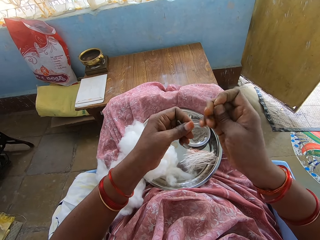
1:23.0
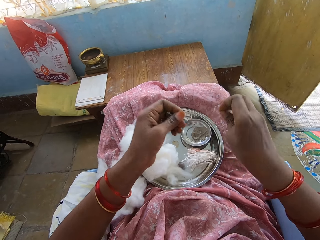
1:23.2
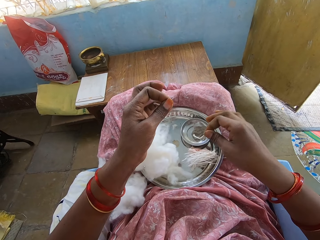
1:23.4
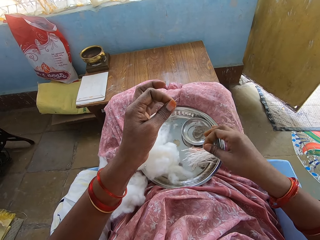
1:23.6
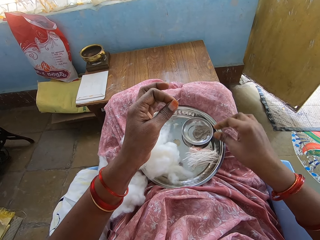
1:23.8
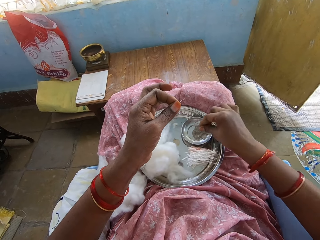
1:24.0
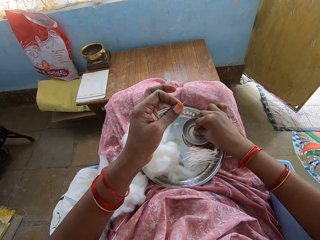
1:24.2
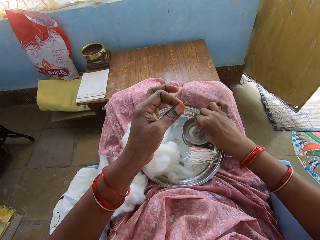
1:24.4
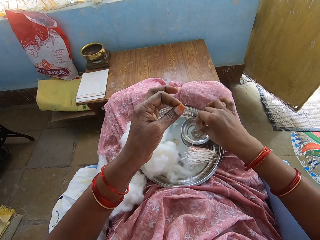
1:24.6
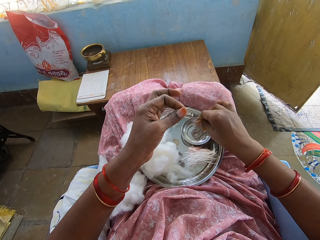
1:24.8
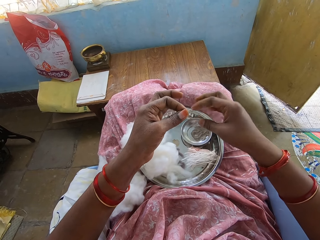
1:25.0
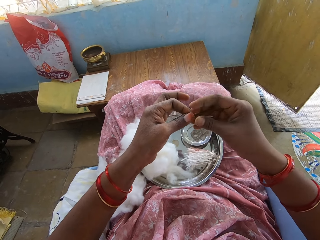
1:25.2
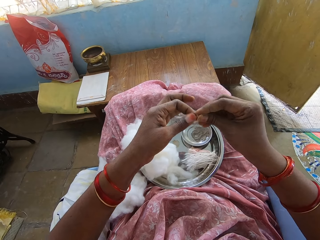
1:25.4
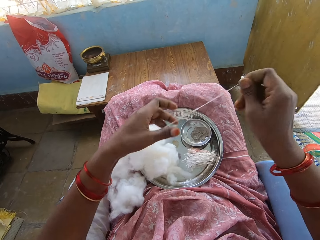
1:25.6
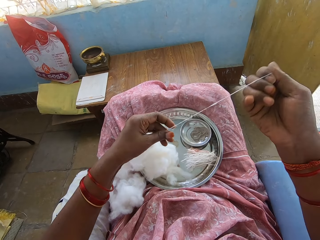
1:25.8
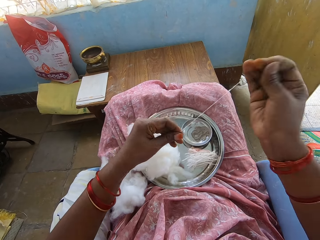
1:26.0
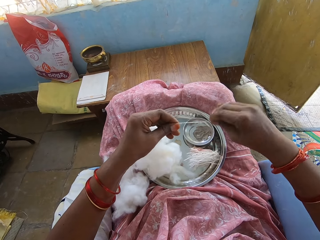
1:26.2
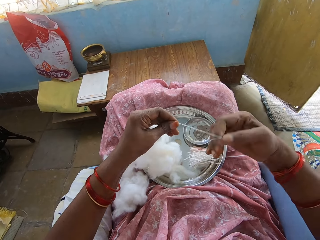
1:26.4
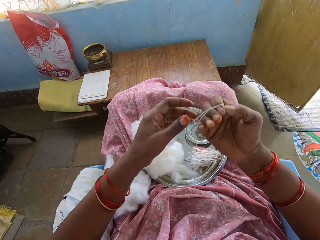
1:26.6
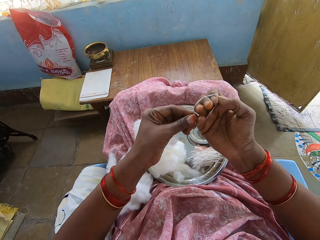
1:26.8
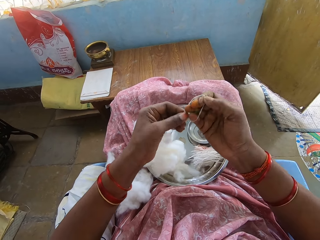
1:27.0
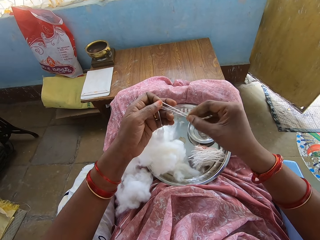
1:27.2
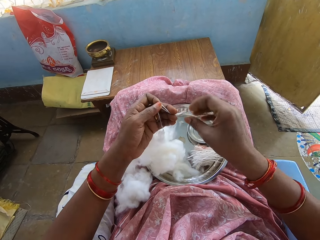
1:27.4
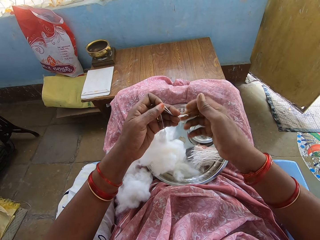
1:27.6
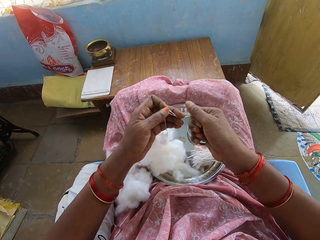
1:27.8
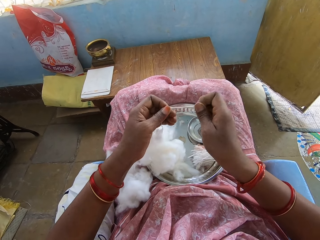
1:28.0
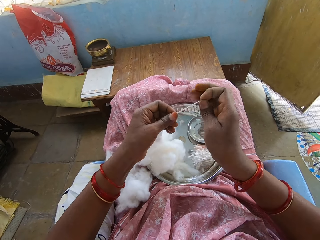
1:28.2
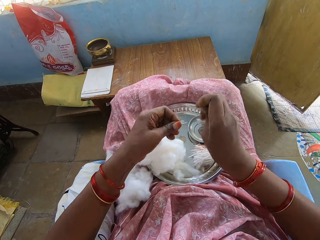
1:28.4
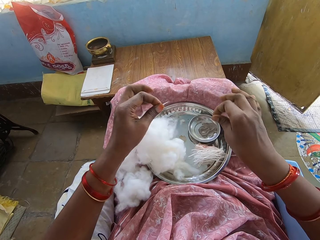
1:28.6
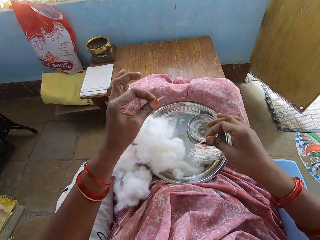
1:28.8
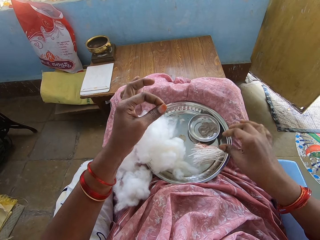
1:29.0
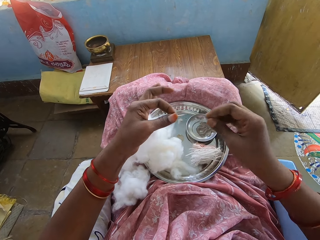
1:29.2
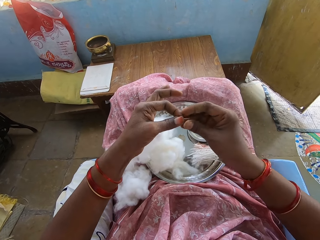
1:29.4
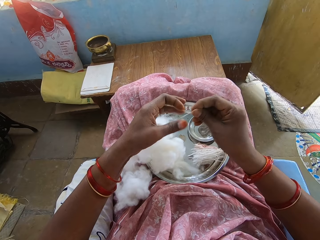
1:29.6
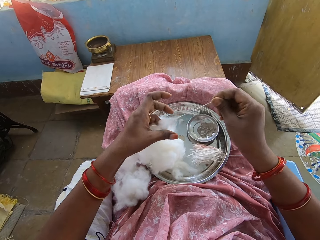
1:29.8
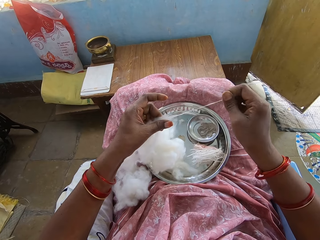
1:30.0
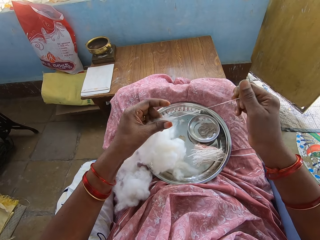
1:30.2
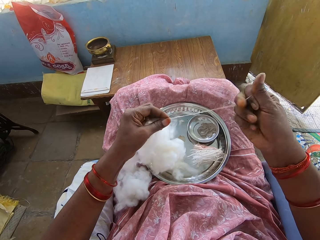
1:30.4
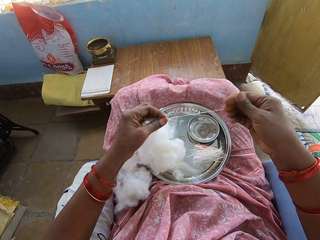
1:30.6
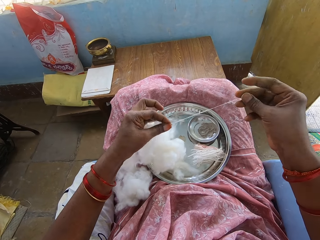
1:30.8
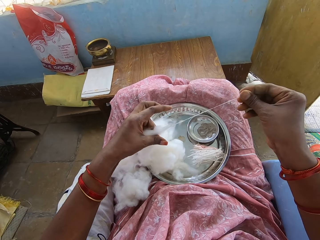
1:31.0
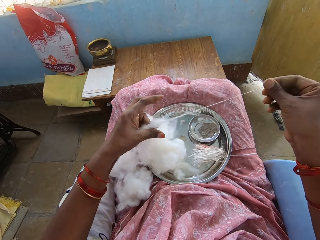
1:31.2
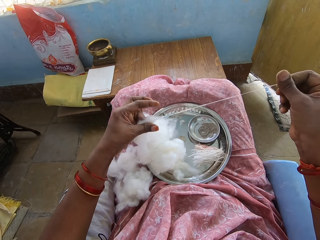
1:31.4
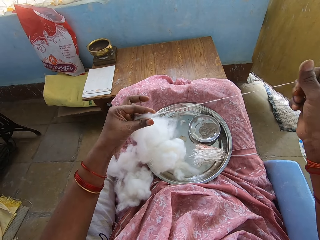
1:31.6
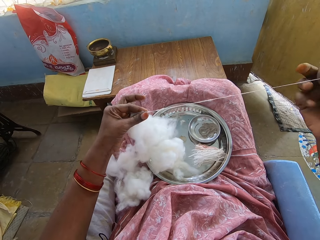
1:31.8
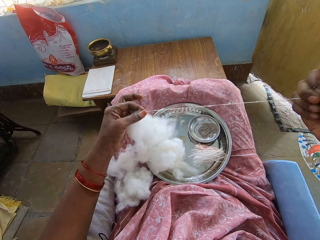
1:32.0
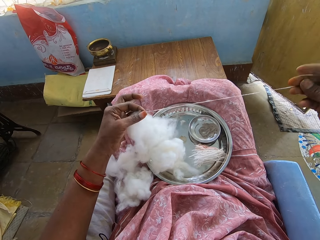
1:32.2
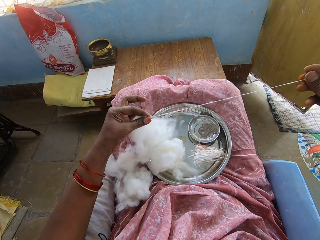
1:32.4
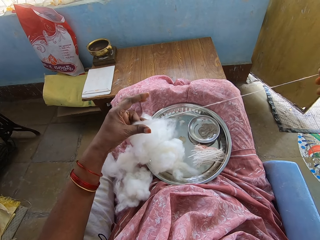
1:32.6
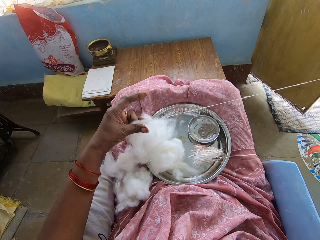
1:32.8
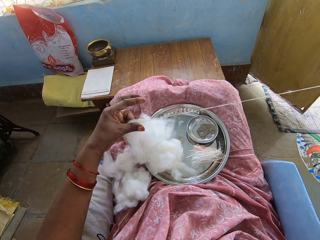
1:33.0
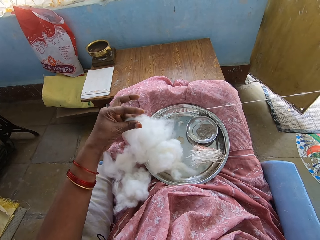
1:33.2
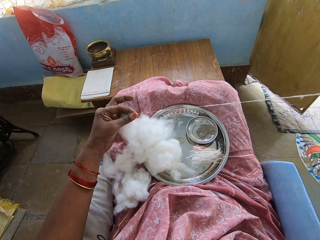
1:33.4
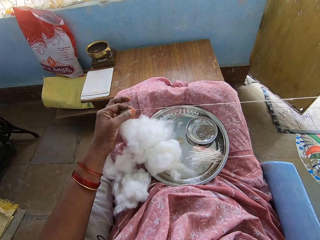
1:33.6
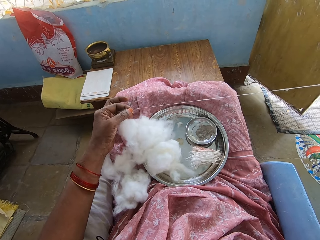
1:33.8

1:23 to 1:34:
The camera wearer cuts a cotton wool string or thread. They put the string on a tray. They dip fingers in a bowl. They hold the thread. They adjust cotton wool. They pull the thread. They roll the cotton string on a hand. They twist the thread. They cut the cotton wool string. They put the string on the tray. They adjust the cotton wool. They pull the thread.

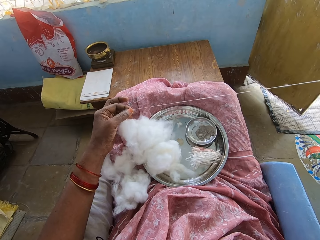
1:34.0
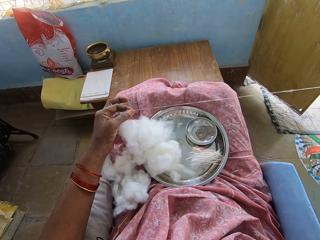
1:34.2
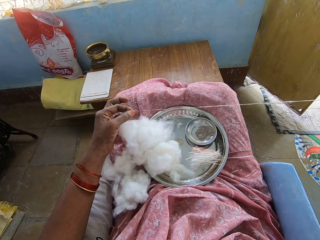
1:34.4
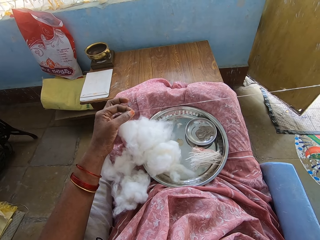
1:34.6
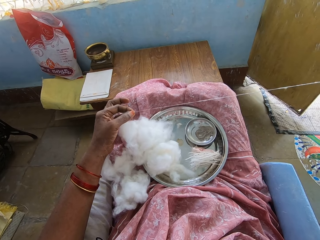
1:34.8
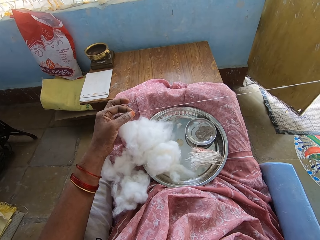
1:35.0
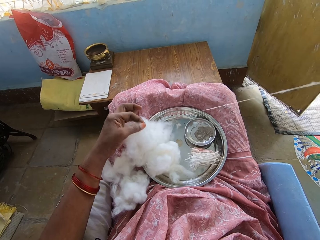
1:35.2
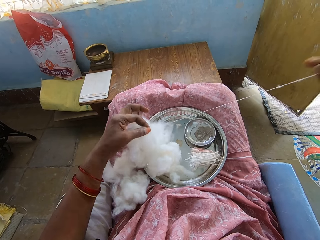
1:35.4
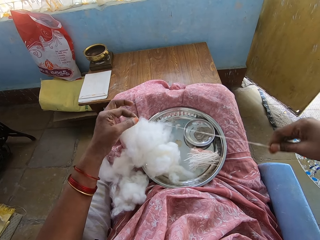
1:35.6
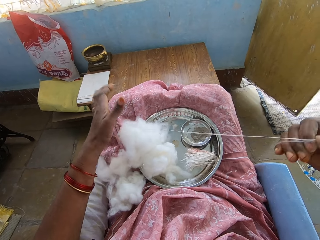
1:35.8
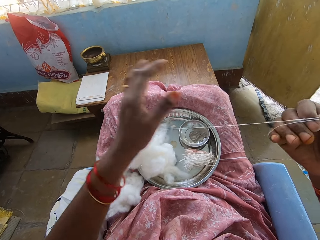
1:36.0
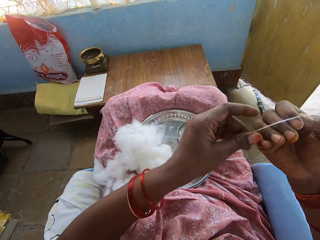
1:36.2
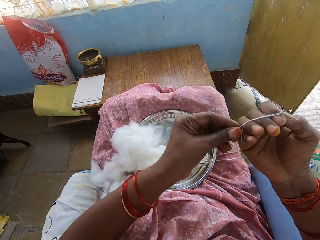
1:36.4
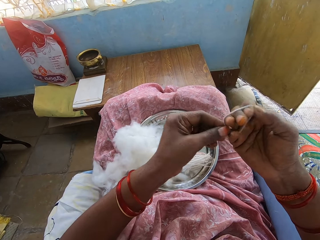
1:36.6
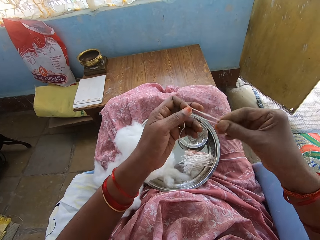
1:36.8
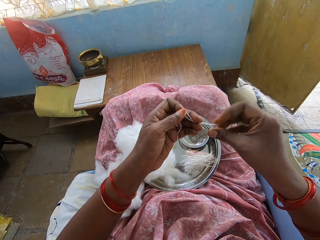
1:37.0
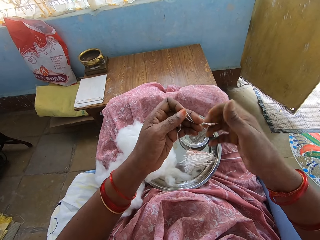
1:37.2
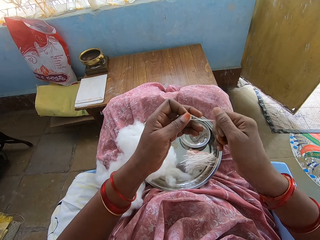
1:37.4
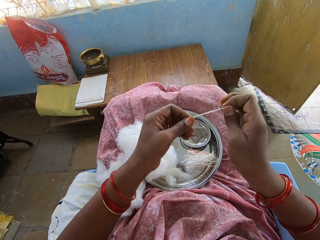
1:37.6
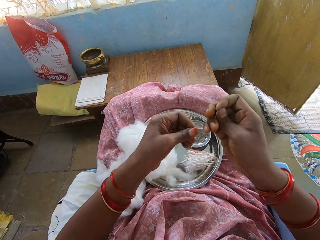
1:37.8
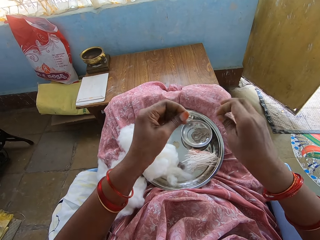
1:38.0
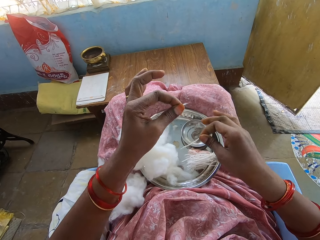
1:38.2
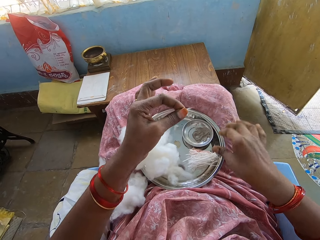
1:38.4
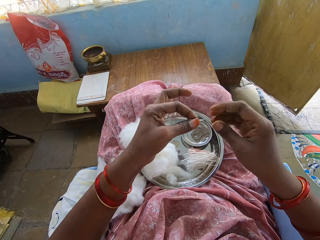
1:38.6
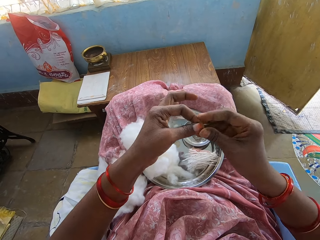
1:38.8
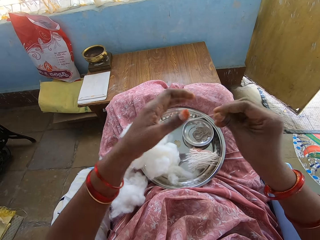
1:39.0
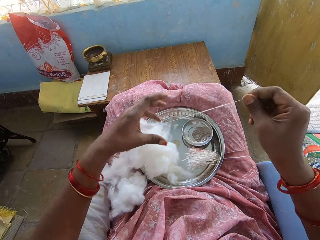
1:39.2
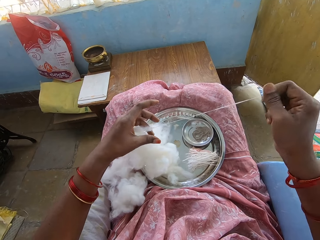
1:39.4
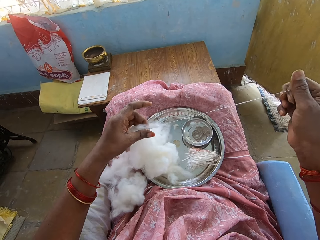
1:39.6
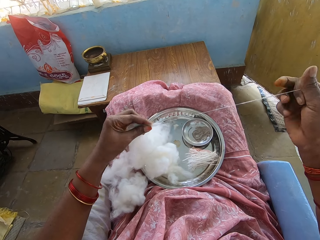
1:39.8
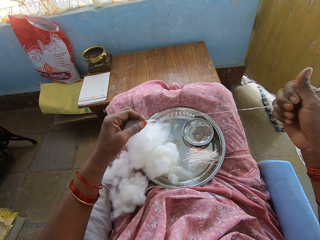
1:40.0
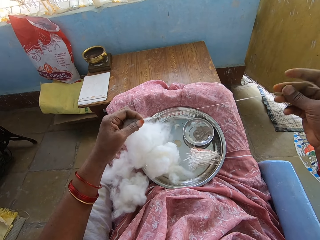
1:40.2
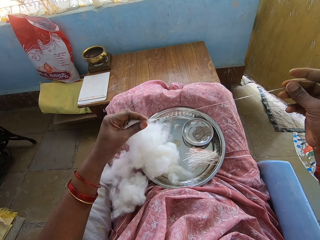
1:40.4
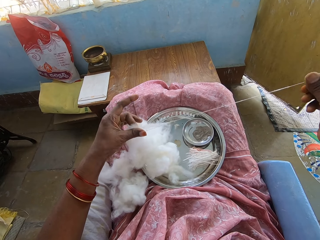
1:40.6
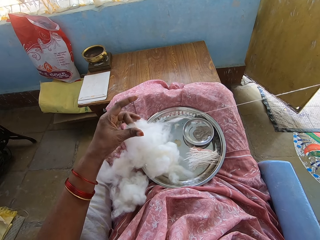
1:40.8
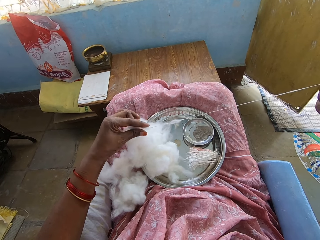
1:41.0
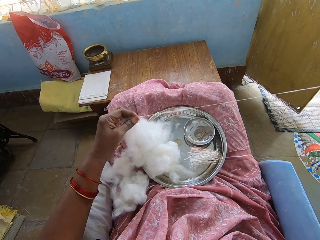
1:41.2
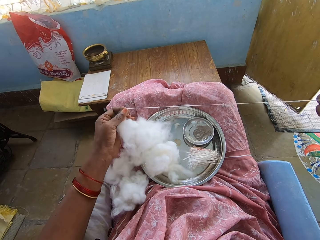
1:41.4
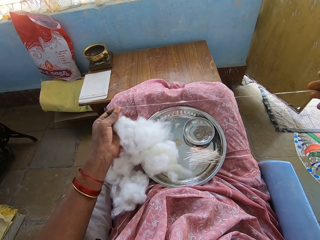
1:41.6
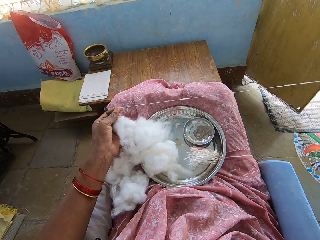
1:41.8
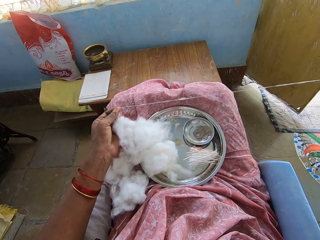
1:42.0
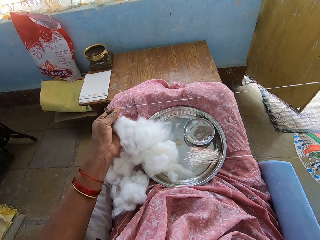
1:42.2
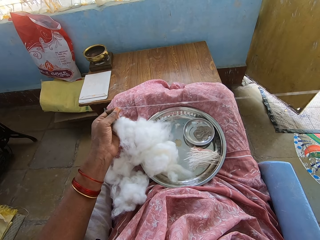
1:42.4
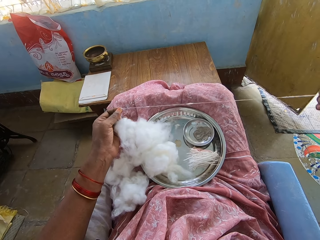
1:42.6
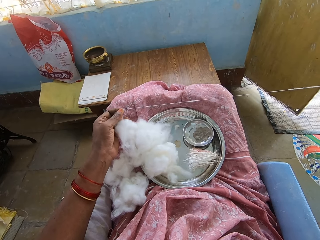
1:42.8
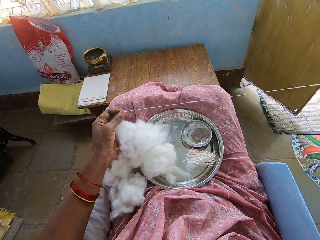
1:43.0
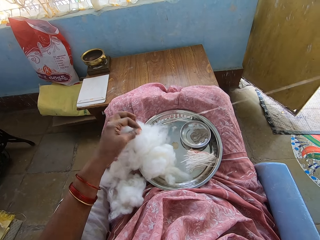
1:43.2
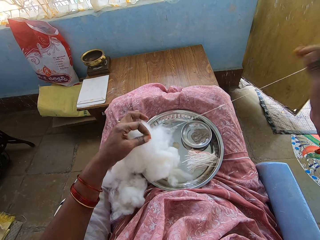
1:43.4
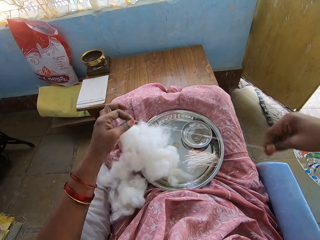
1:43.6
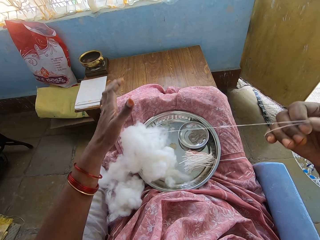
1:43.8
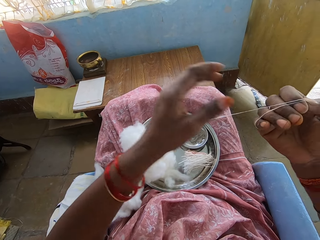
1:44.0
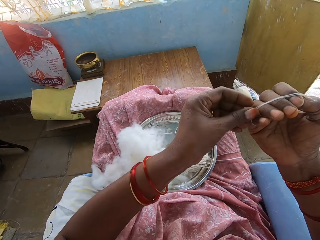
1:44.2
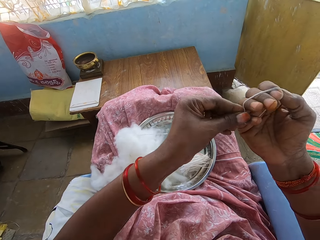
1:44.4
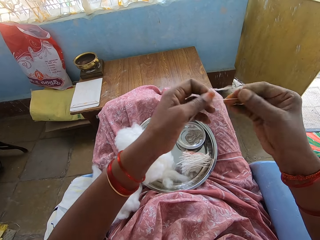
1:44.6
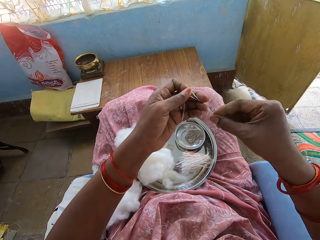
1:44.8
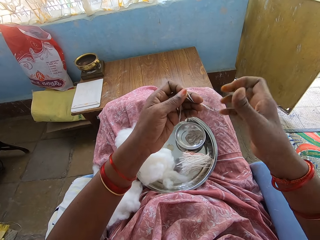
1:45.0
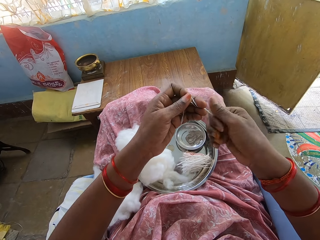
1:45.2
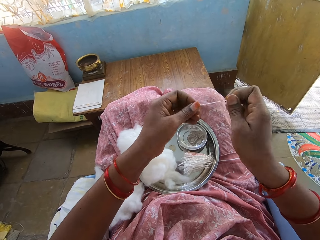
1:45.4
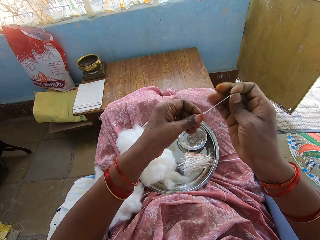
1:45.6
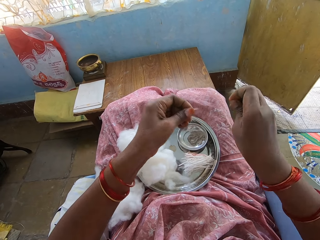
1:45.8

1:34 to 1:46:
The camera wearer rolls a cotton string or thread on a hand. They twist the thread. They cut the cotton wool string. They put the string on a tray. They pull the thread. They adjust cotton wool. They roll the cotton string on the hand.
